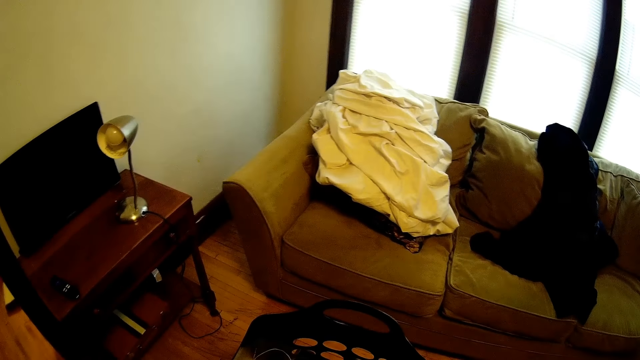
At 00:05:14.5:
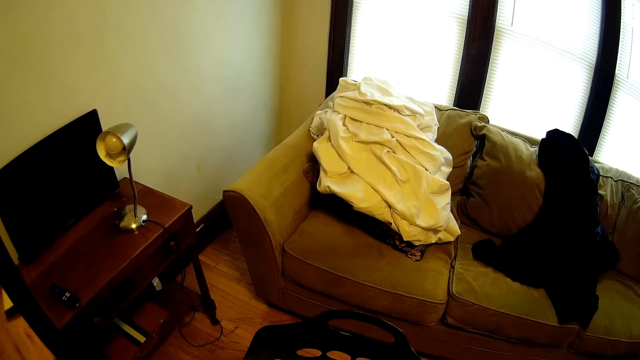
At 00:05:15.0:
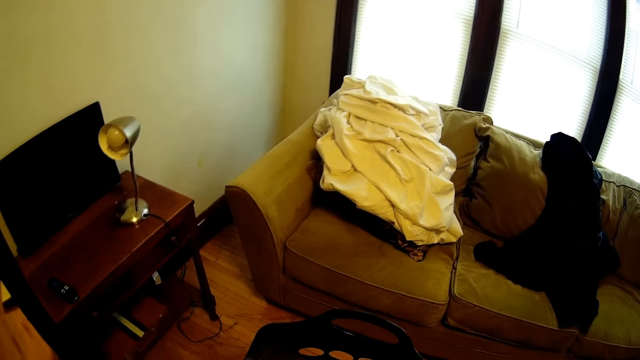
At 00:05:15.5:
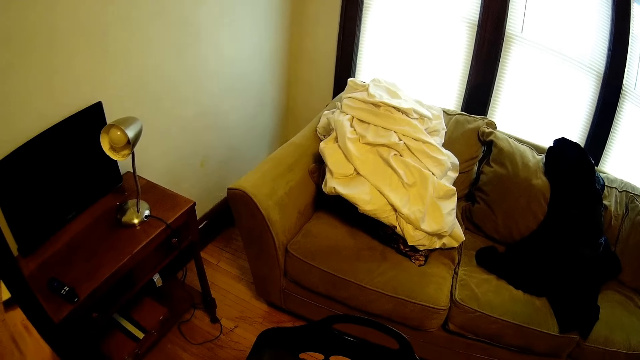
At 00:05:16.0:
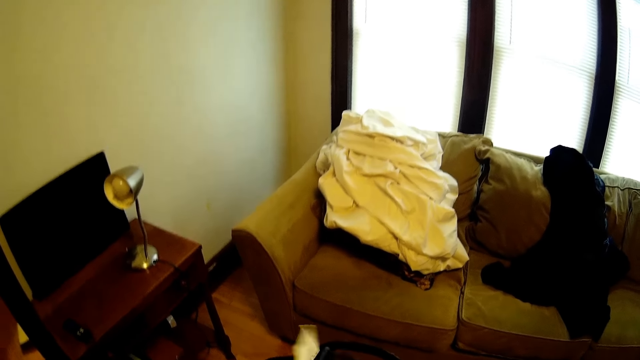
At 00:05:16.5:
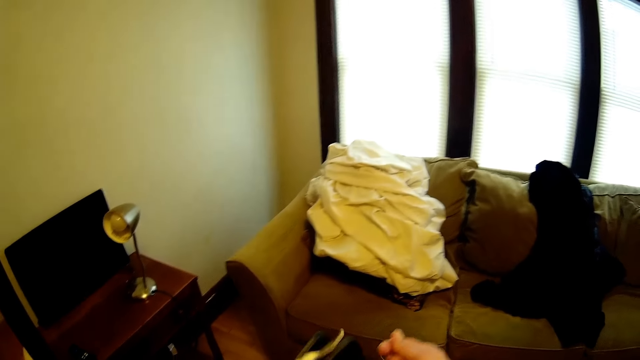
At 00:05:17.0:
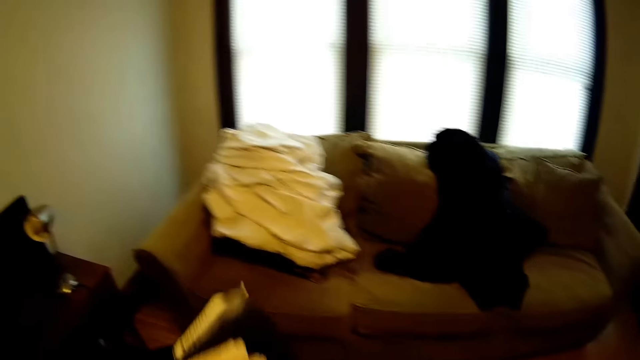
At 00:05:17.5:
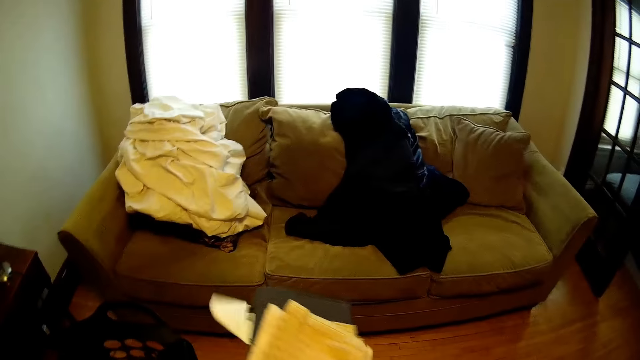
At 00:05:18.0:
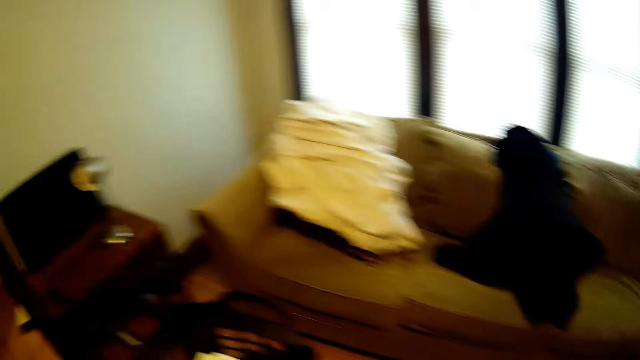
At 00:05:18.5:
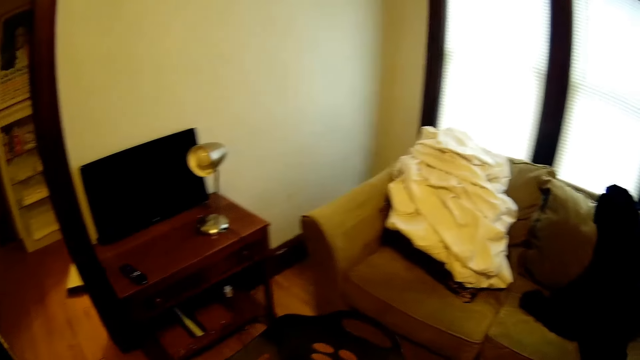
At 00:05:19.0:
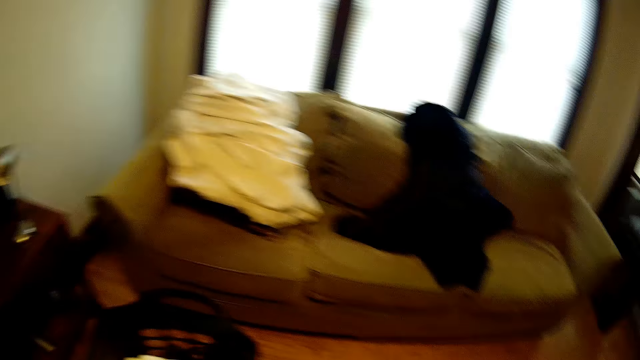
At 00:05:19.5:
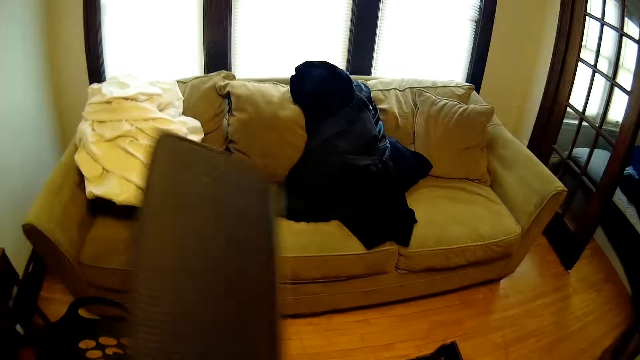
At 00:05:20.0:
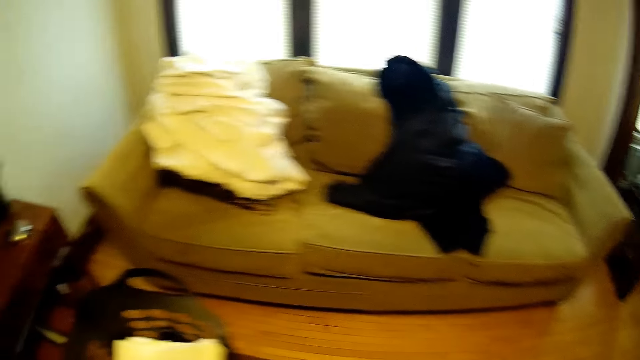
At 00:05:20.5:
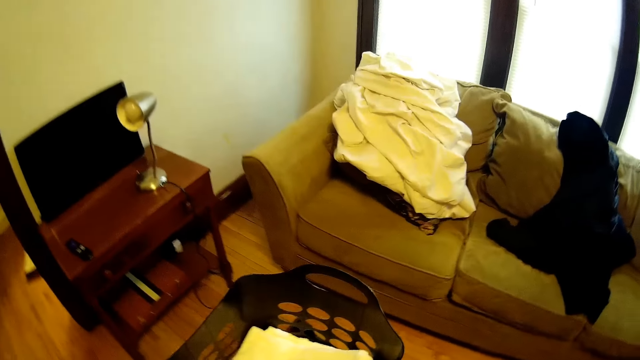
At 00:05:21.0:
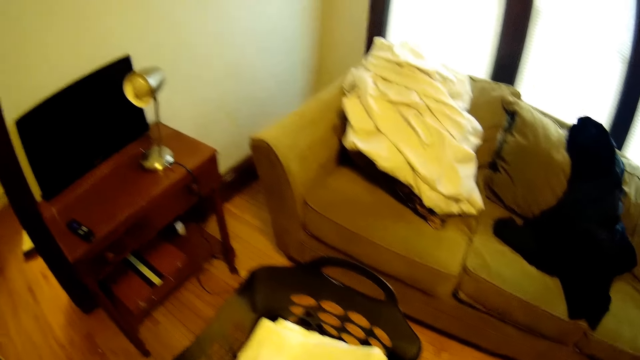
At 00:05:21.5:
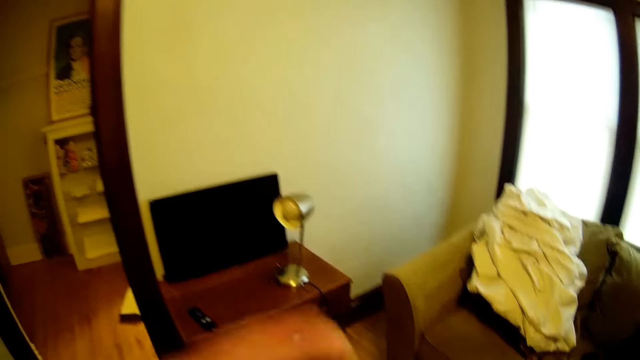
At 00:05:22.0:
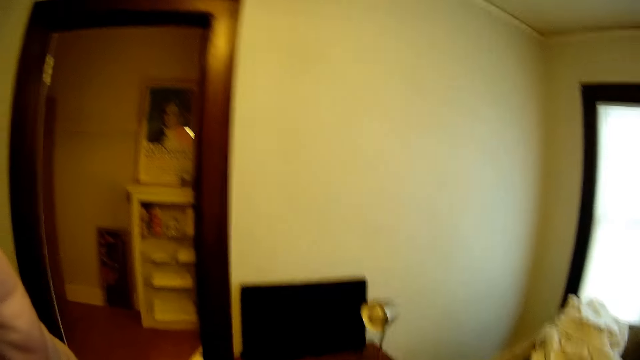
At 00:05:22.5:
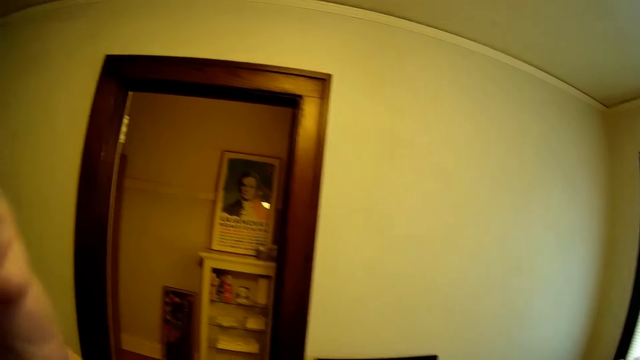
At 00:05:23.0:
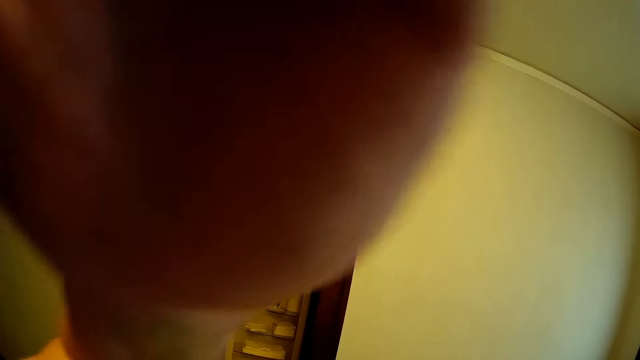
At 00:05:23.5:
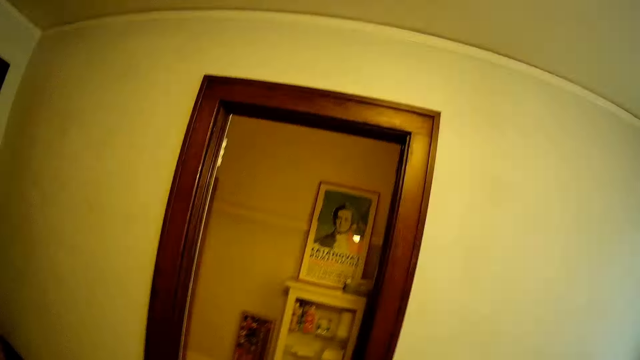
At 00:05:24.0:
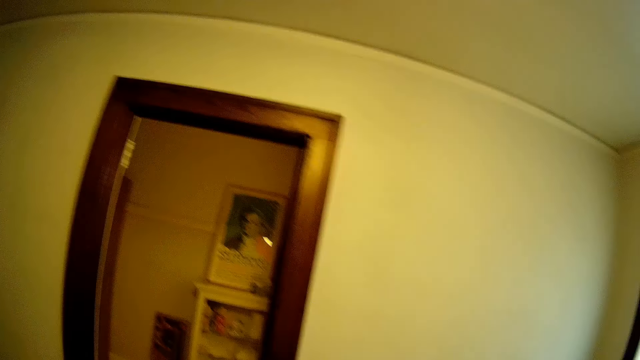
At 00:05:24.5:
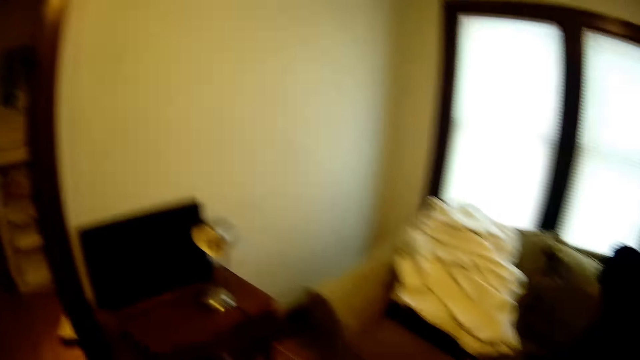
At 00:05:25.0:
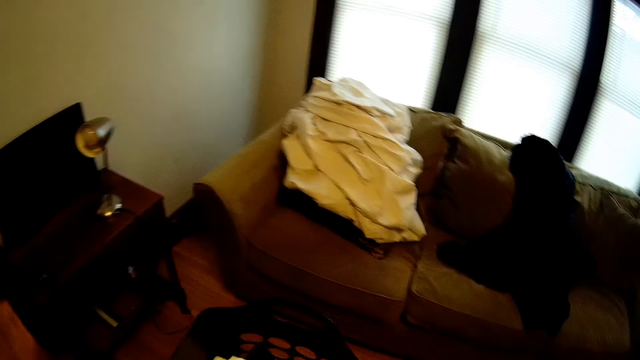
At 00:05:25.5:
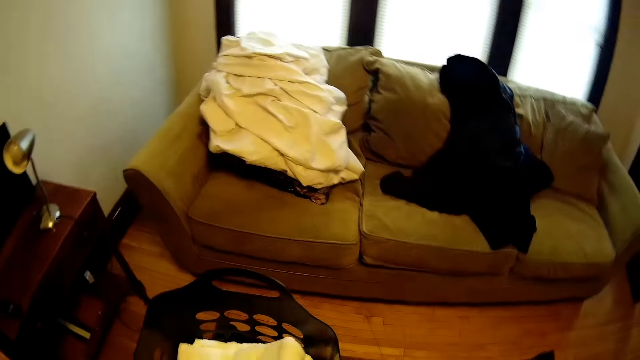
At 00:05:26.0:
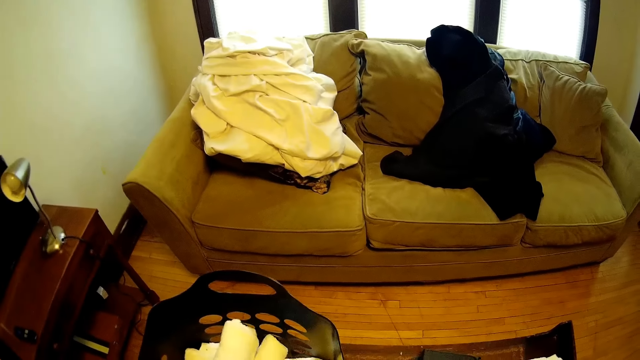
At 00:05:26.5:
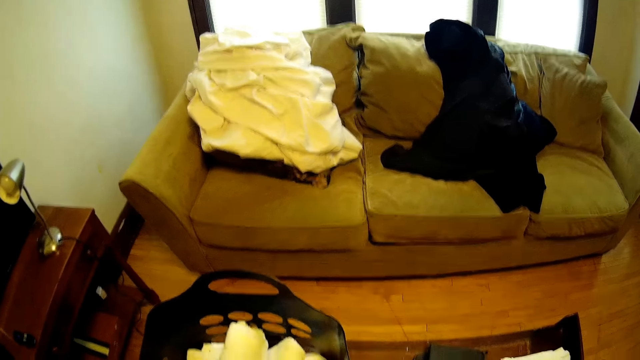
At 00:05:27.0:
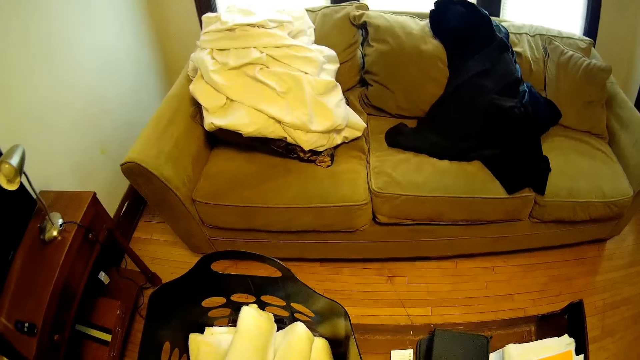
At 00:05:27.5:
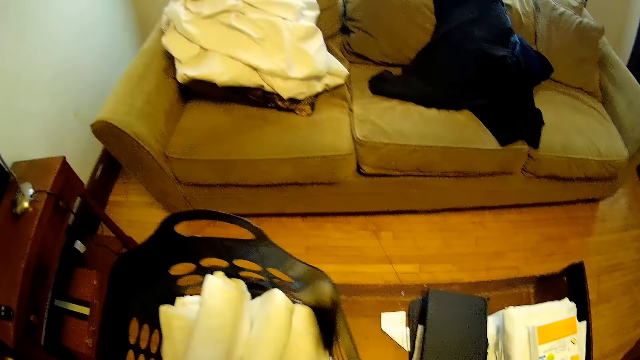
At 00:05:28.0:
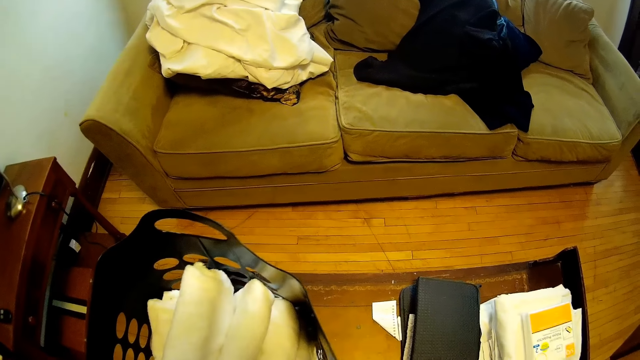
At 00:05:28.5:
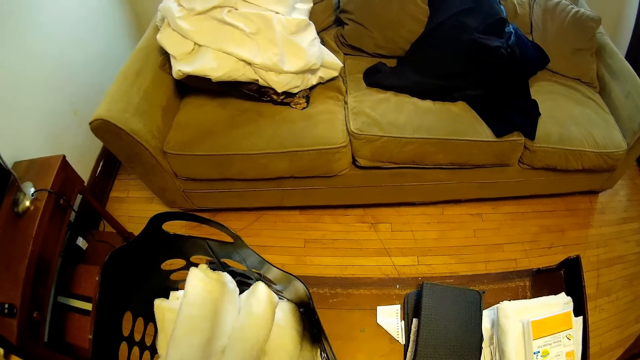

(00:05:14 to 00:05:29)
The camera wearer looks around the house. They lift the hand. They look at the sheet in the bucket.

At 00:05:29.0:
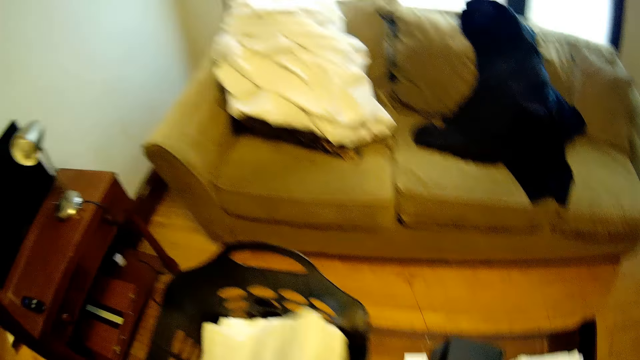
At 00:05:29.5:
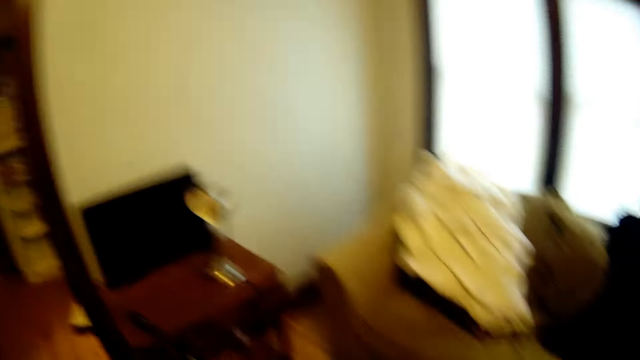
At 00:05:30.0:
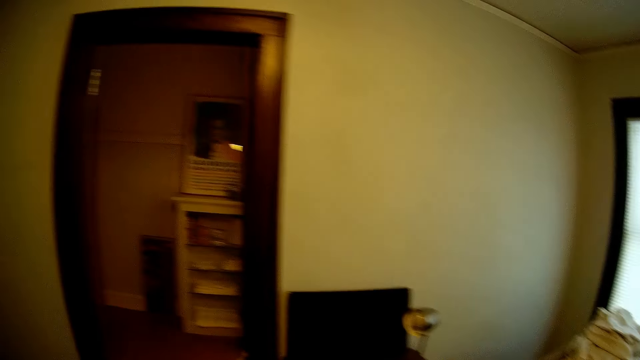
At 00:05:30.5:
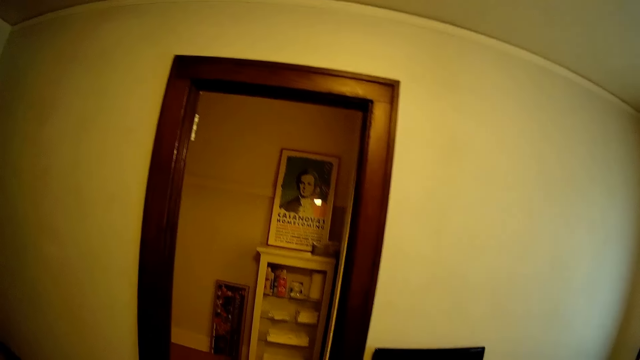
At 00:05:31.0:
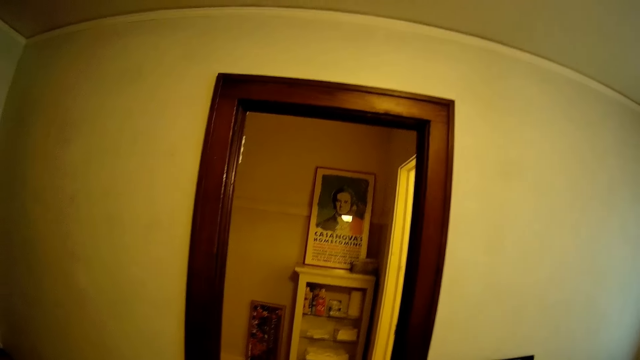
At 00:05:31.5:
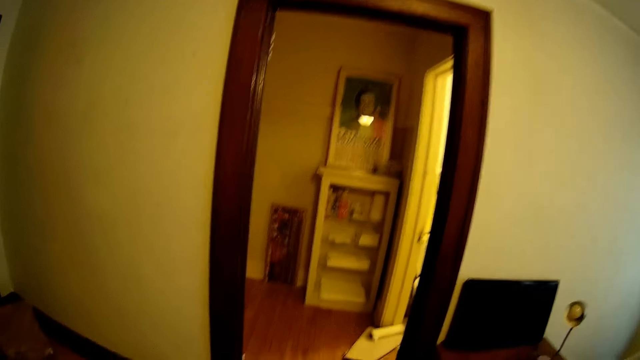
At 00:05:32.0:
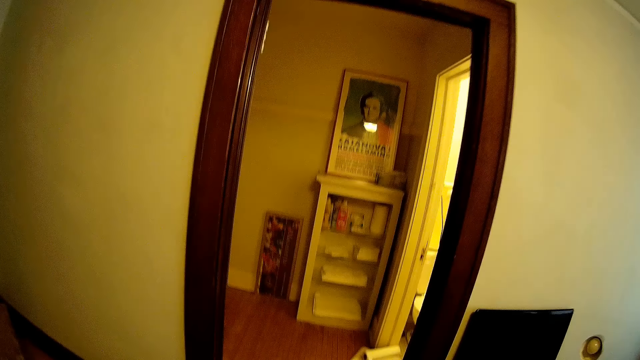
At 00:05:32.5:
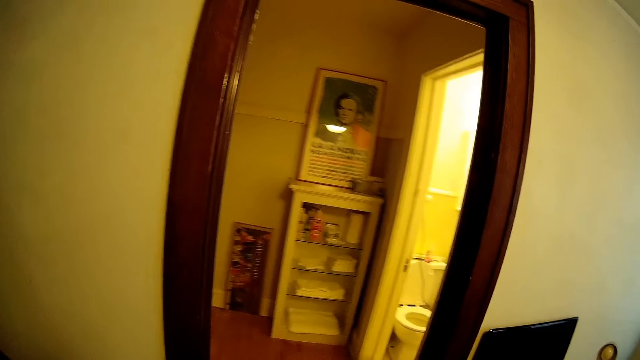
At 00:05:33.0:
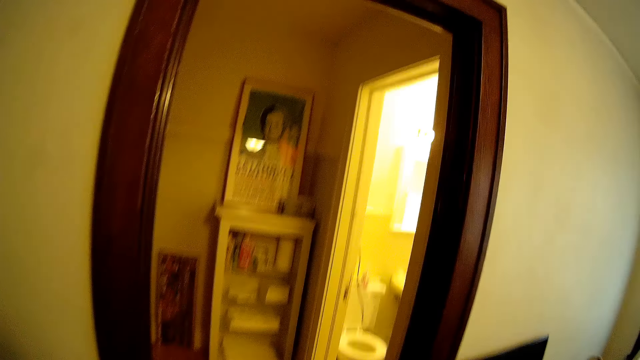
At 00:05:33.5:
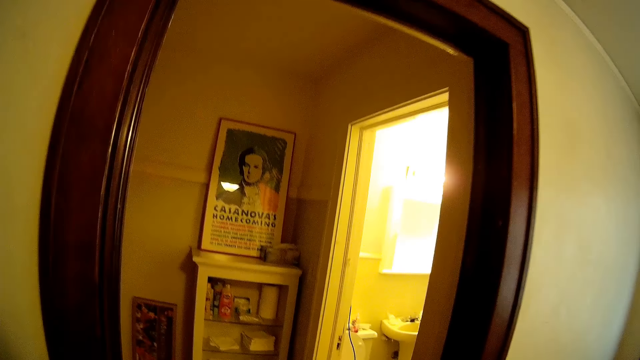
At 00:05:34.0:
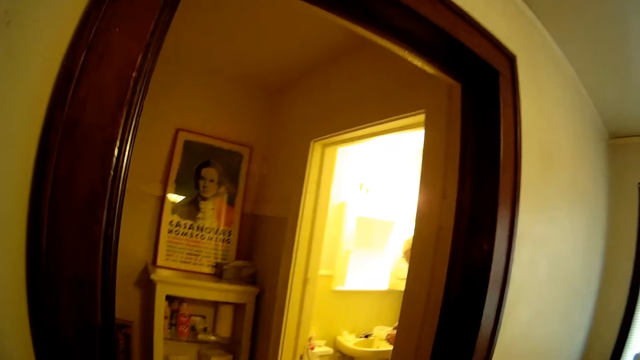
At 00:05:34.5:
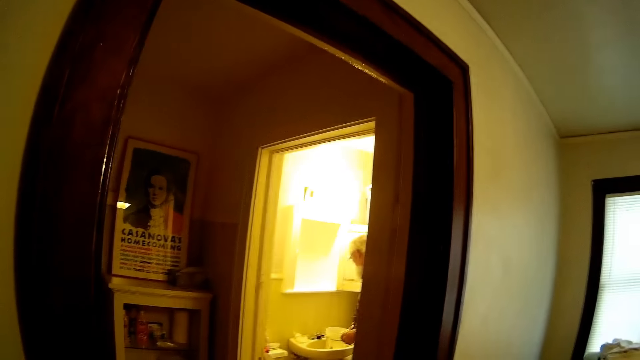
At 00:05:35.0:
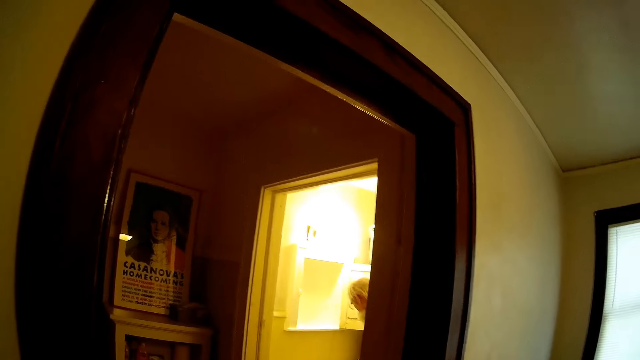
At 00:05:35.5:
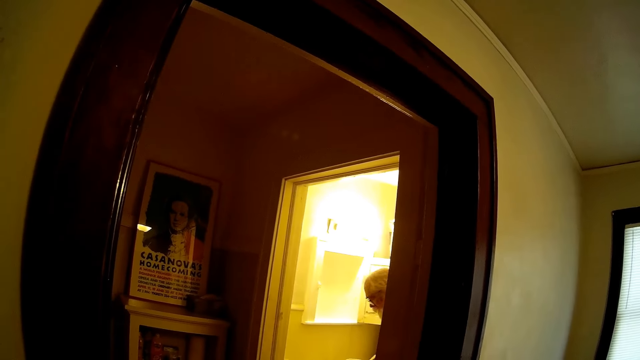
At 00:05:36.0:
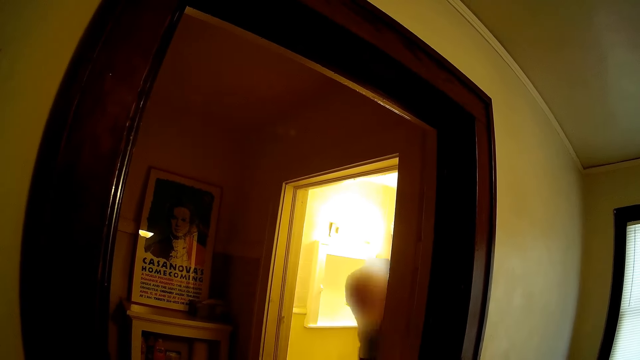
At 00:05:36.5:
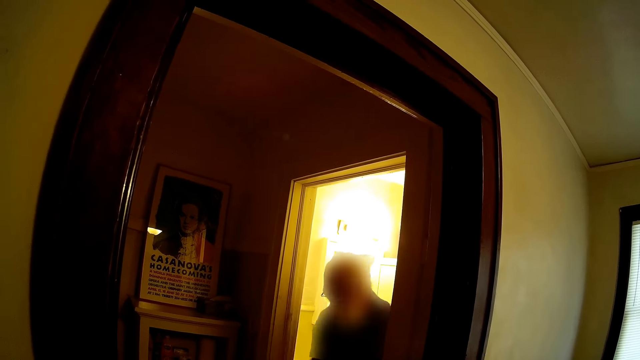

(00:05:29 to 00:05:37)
The camera wearer looks around the house.
